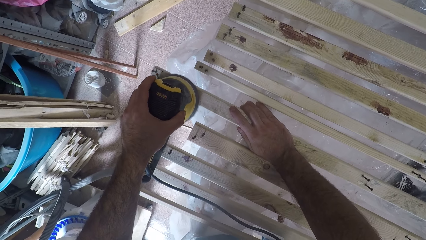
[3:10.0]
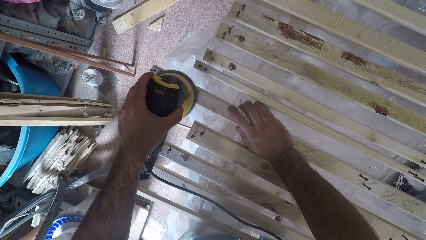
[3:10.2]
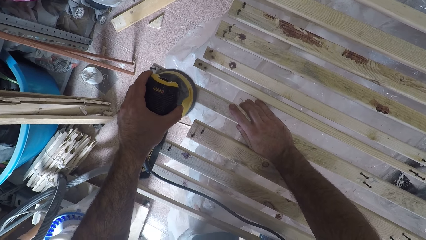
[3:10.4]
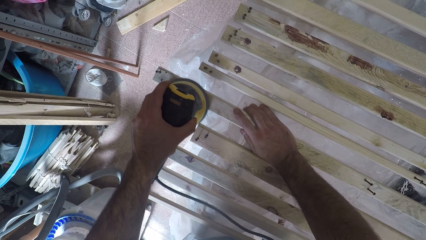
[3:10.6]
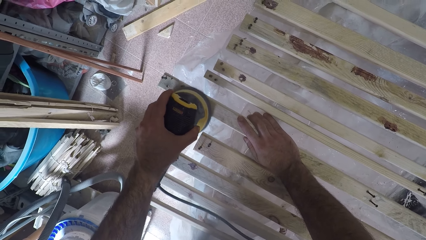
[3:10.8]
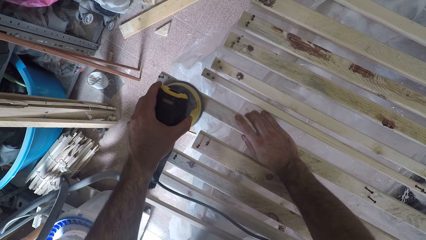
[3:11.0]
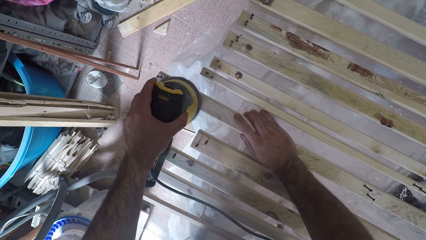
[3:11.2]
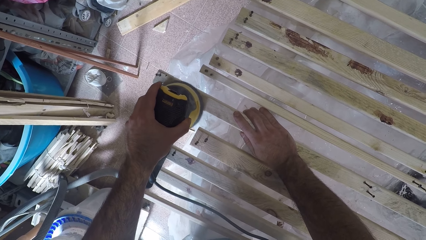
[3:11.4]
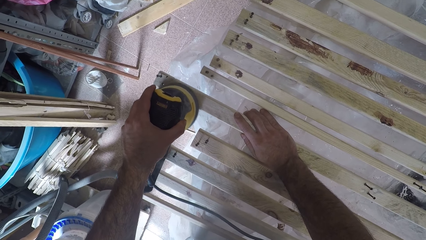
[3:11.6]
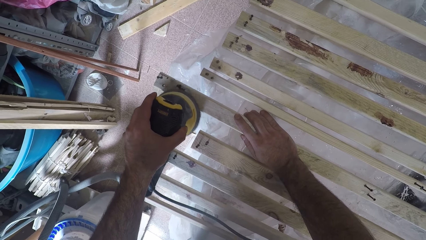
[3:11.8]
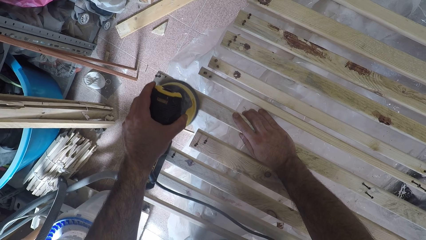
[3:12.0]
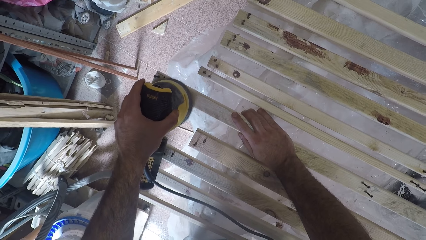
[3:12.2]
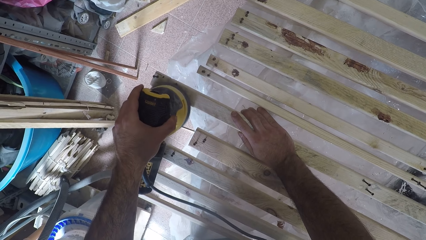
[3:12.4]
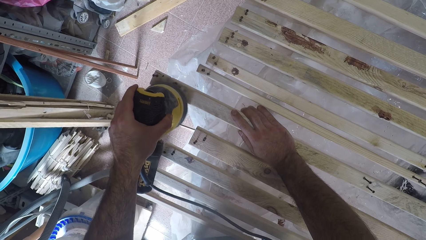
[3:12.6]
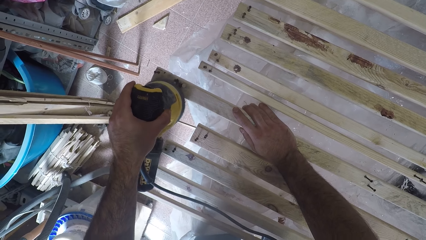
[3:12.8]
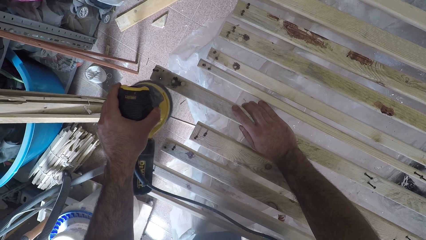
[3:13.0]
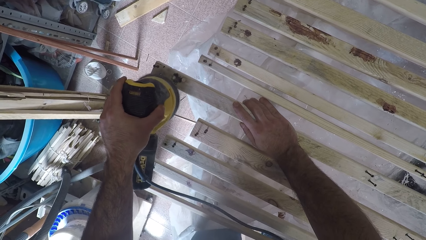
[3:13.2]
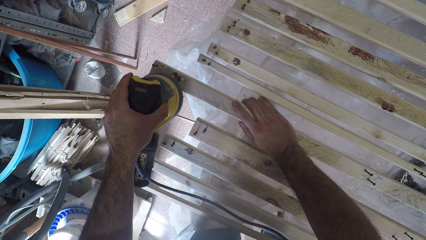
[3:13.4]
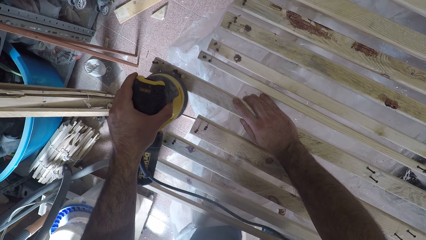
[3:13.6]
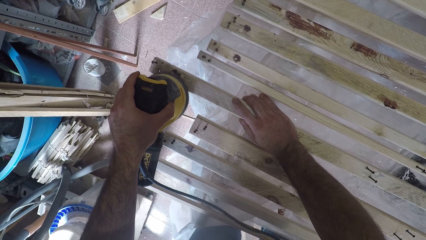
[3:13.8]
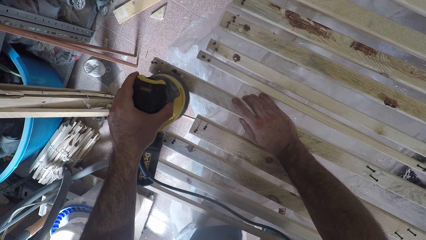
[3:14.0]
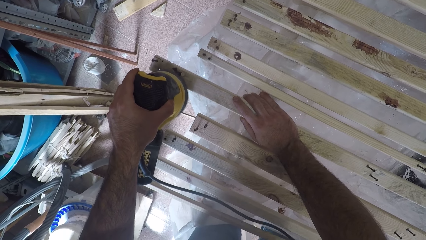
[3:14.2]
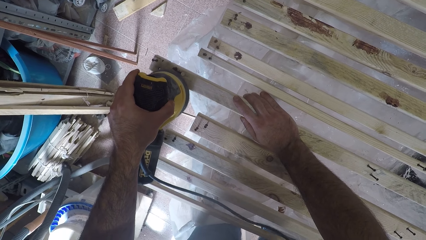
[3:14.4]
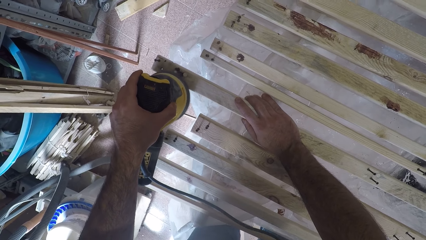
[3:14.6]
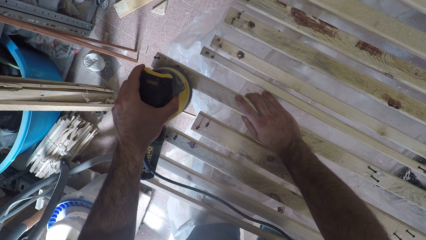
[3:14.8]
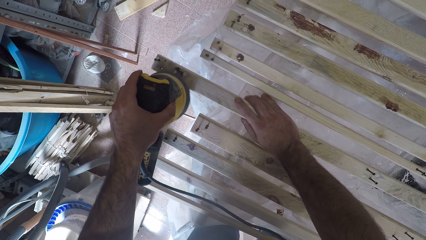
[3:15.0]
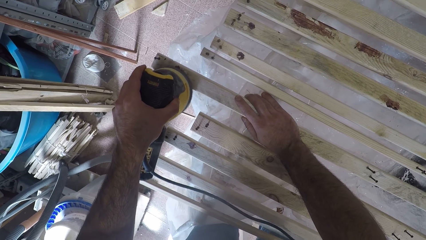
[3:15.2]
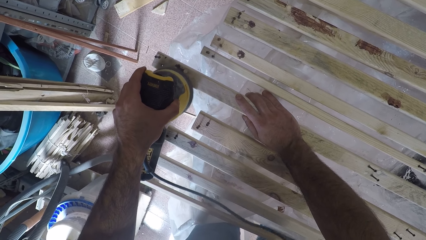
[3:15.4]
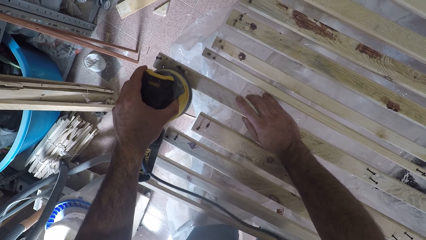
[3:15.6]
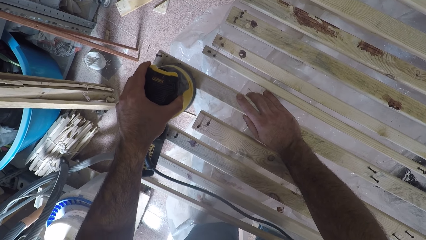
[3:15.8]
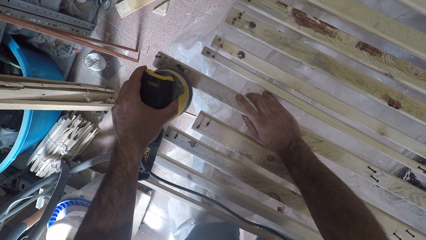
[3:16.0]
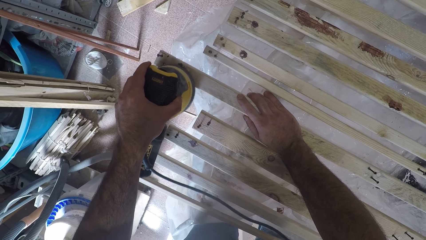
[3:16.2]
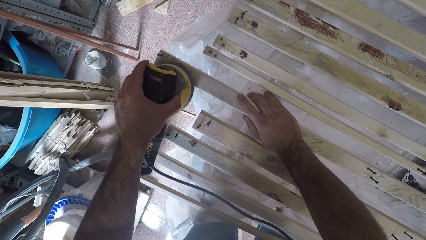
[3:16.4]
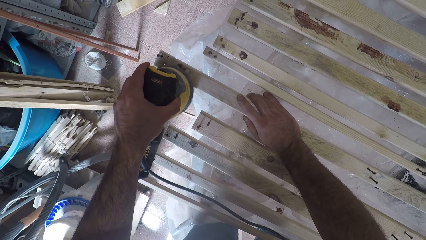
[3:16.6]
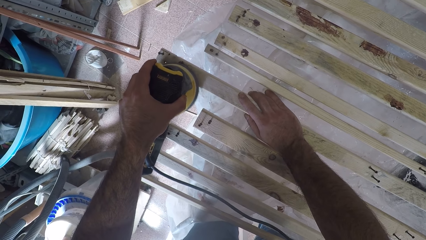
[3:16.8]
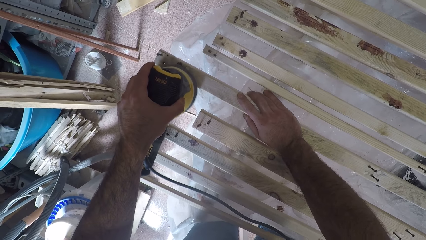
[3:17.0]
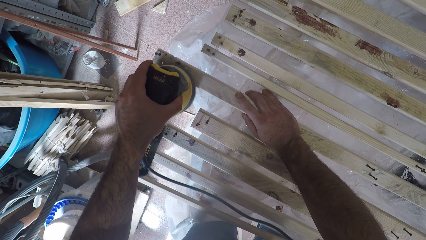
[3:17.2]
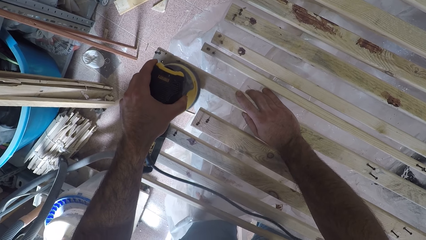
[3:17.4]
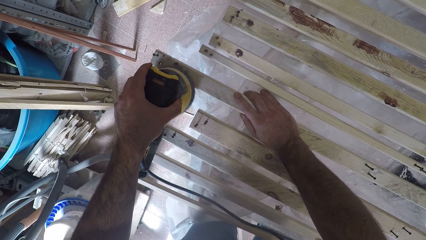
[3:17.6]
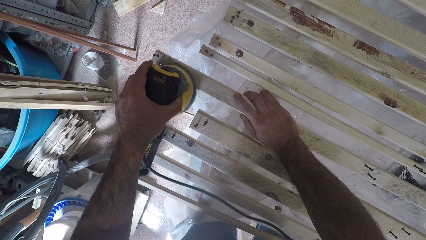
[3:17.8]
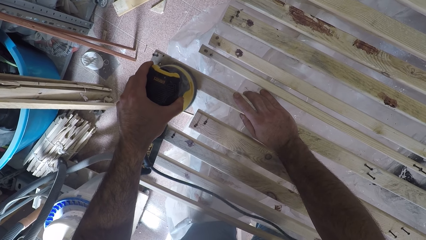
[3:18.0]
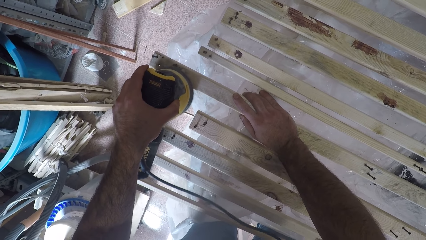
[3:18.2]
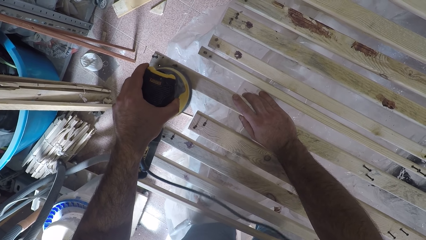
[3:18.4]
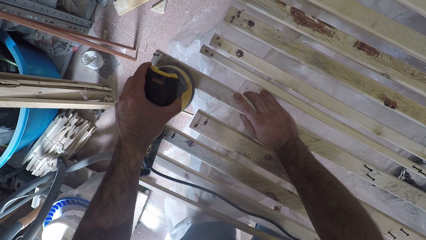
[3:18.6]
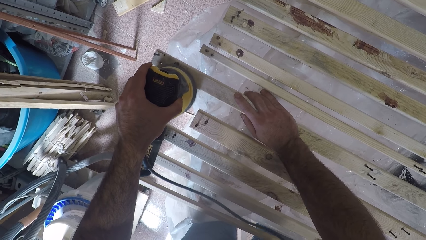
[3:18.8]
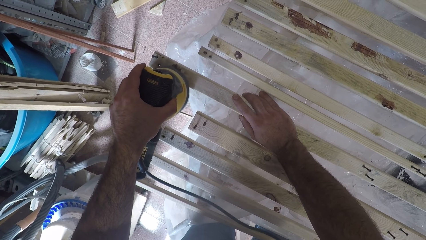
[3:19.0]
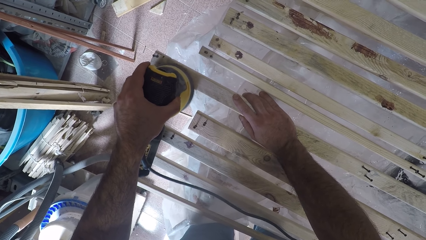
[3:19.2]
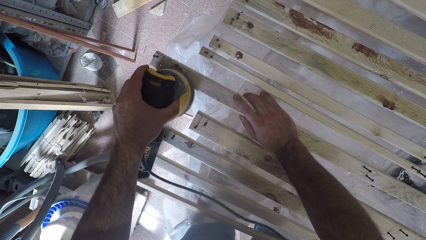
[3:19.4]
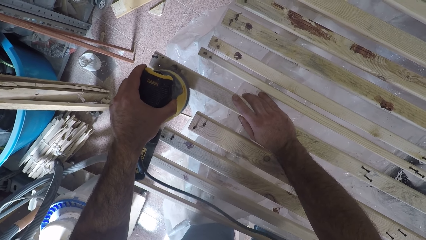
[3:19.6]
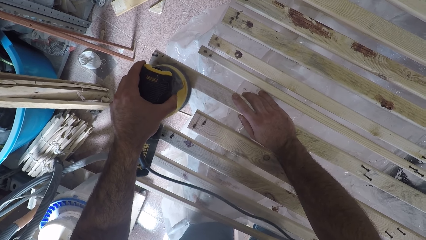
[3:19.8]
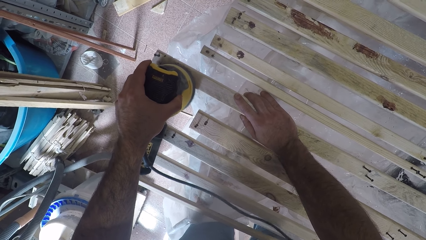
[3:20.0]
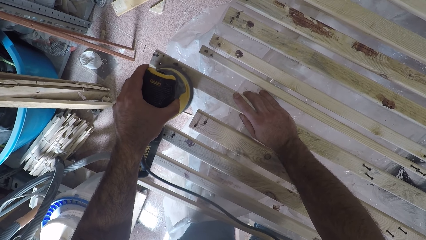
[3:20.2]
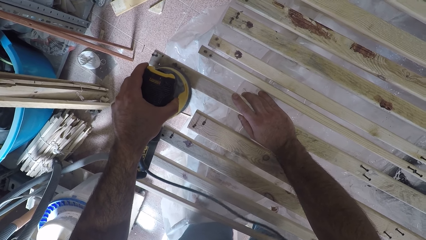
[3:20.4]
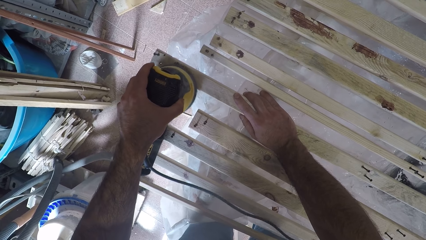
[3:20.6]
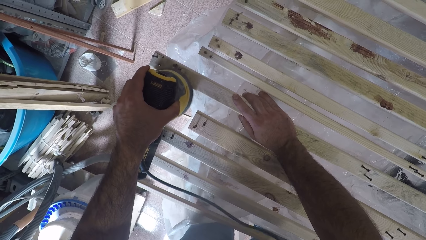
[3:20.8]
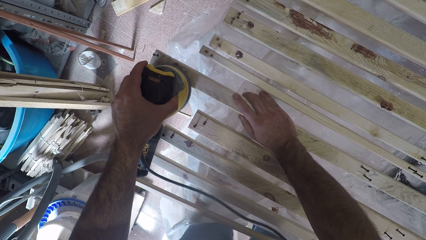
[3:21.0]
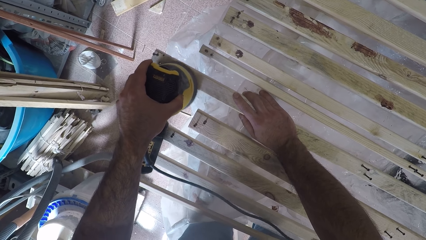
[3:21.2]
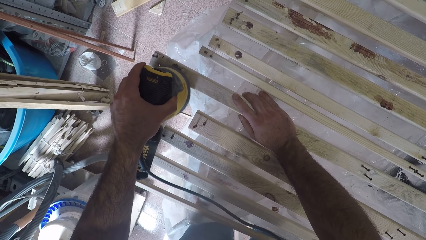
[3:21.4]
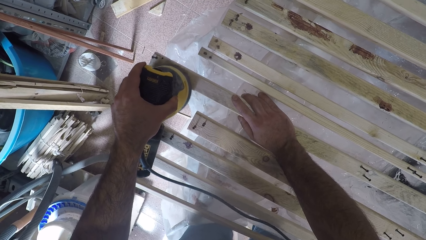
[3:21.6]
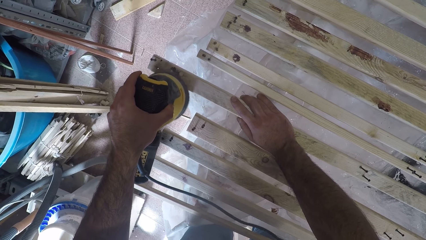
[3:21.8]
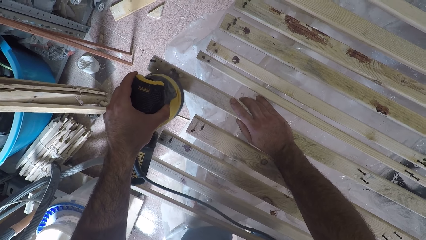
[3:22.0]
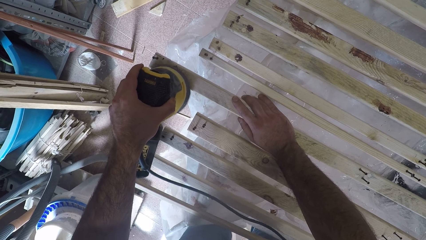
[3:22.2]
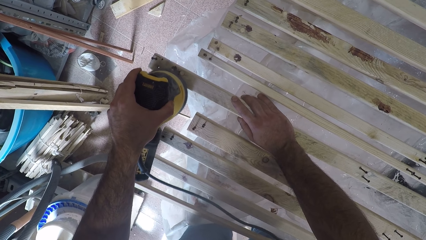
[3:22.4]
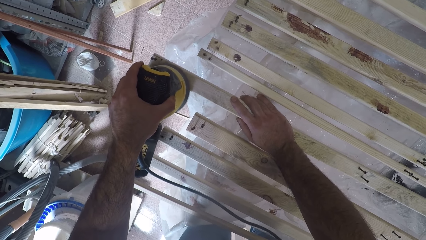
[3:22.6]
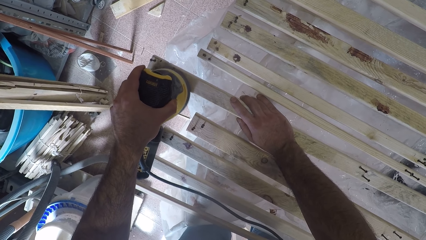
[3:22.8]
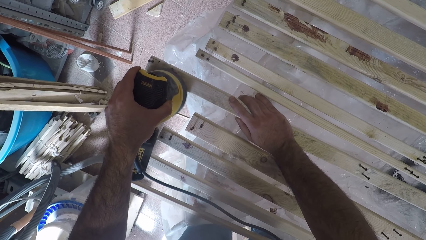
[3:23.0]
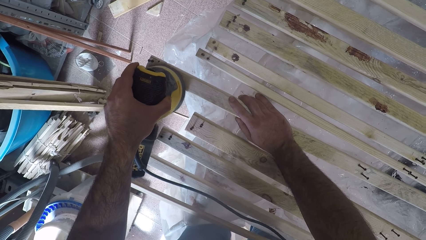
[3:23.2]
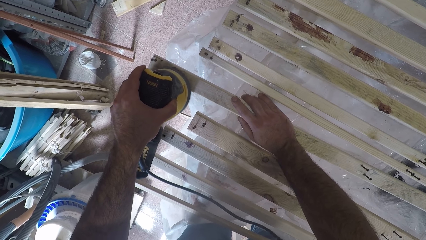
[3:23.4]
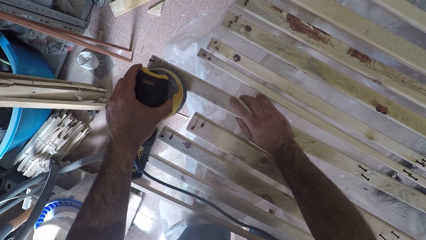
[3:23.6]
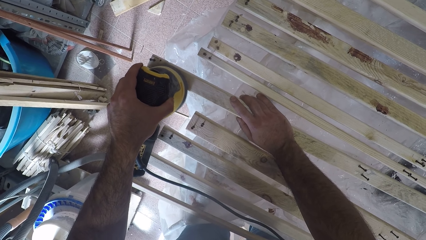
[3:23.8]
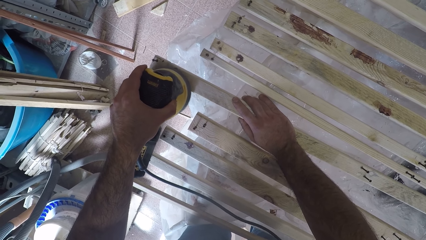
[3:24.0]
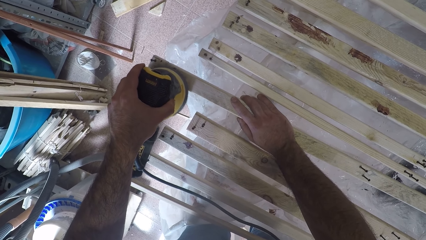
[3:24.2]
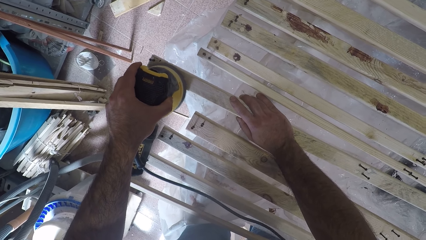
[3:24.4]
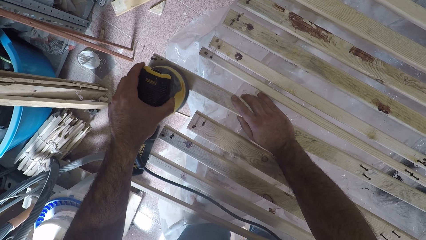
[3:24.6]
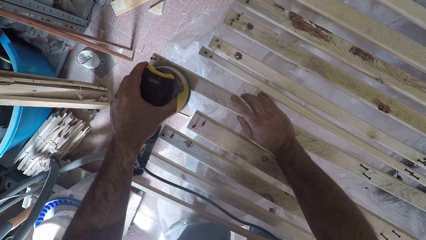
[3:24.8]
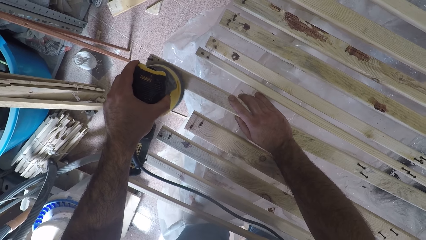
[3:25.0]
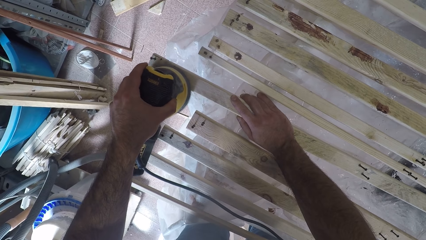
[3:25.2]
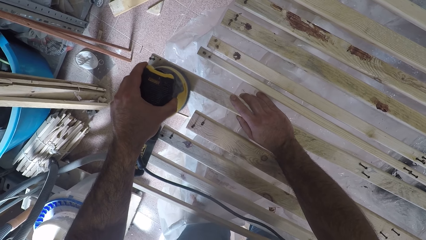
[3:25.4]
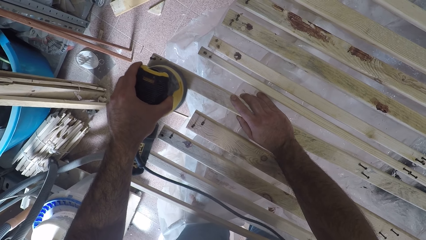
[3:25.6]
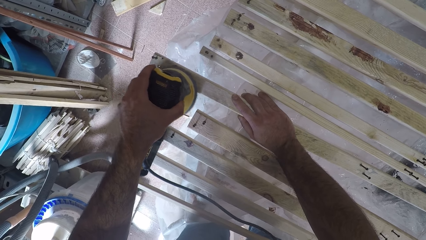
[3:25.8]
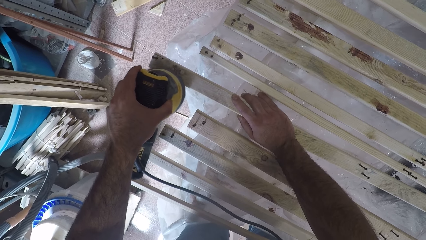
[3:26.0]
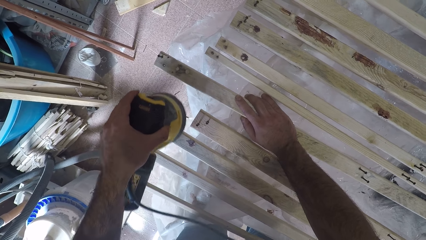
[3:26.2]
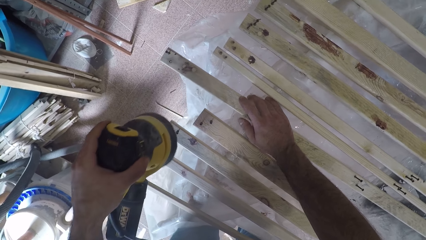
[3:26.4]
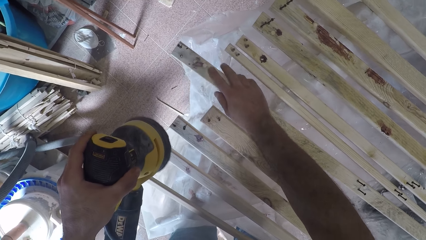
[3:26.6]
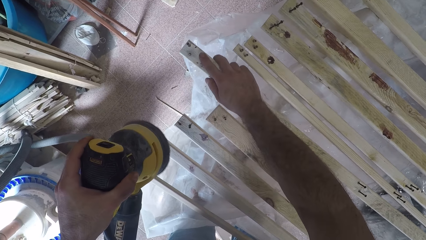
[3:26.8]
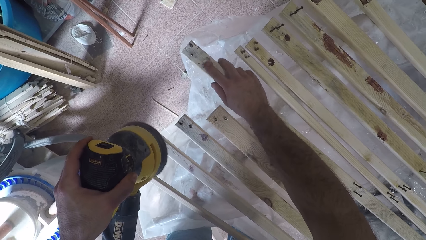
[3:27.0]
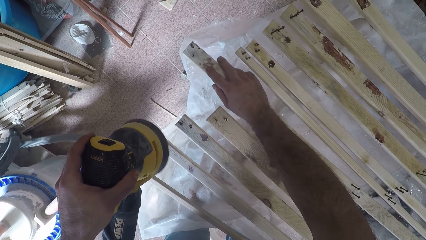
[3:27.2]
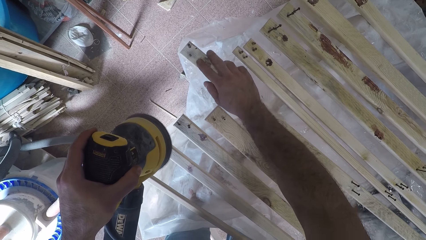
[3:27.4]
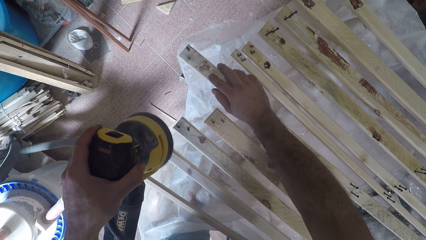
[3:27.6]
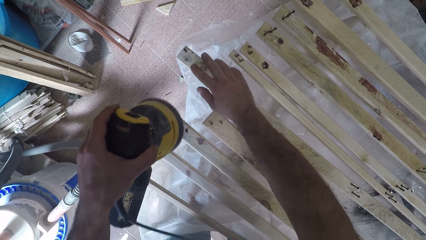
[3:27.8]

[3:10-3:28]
The camera wearer touches the surface of the fourth wood plank with his right index finger.
